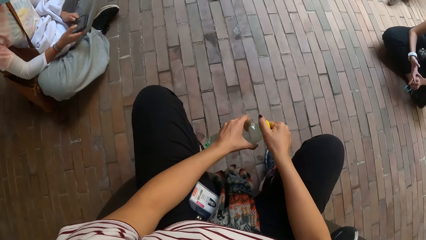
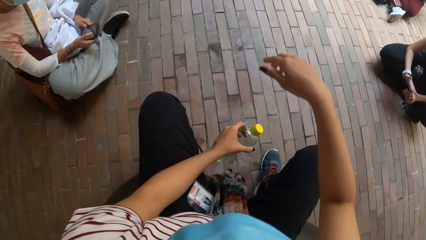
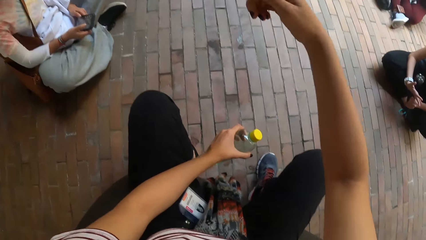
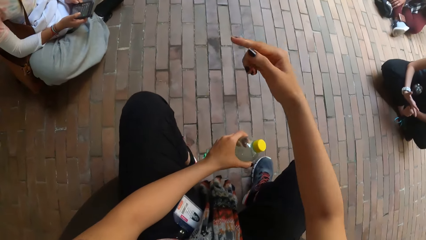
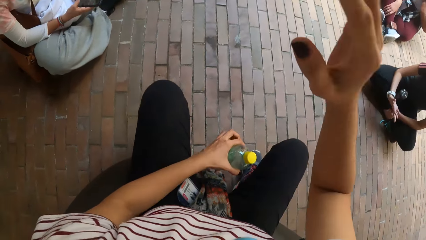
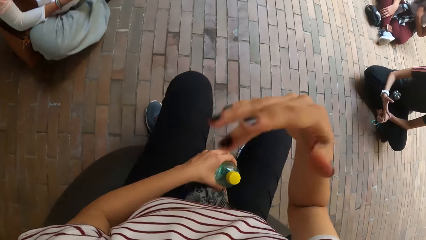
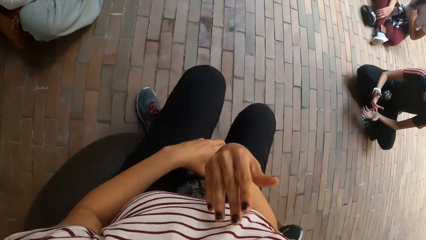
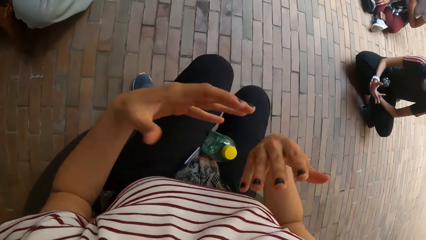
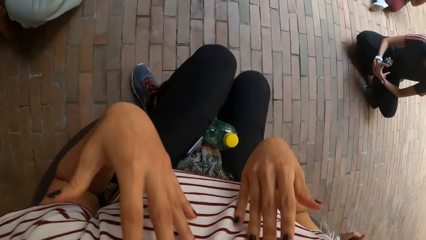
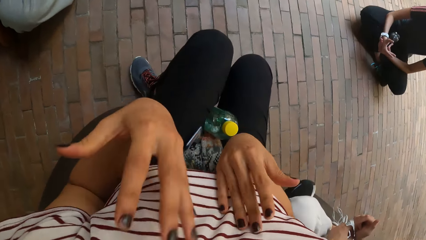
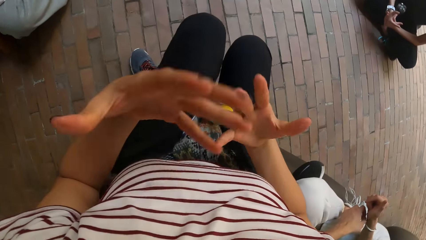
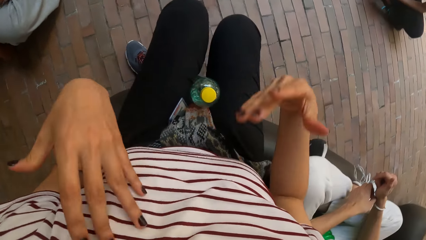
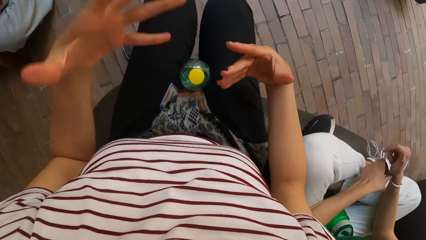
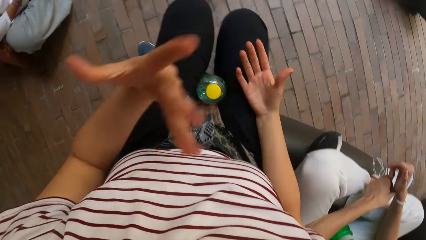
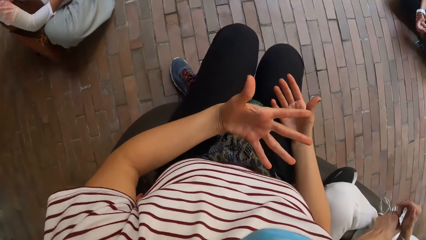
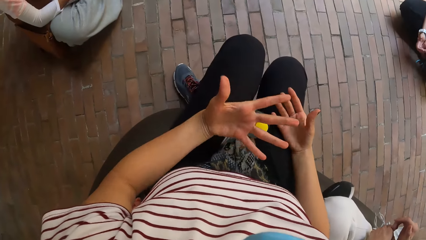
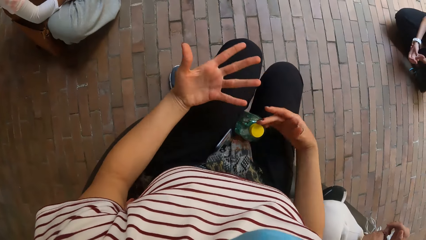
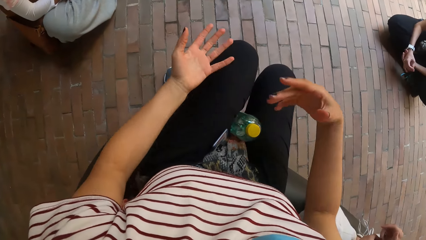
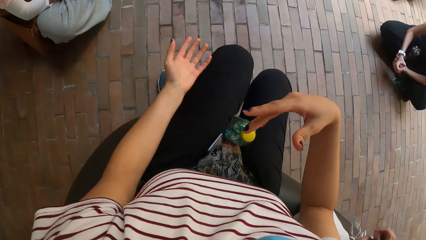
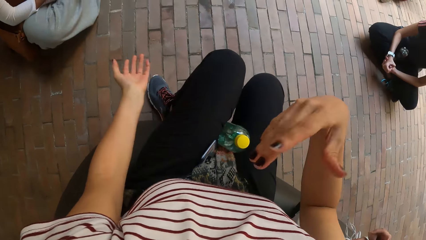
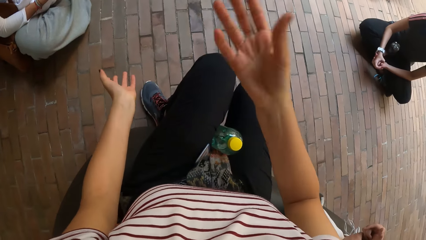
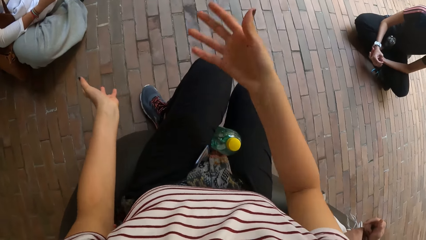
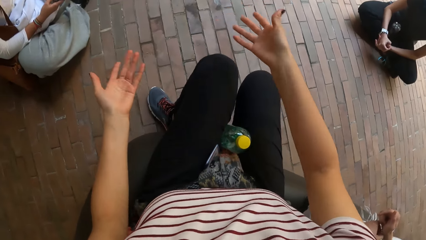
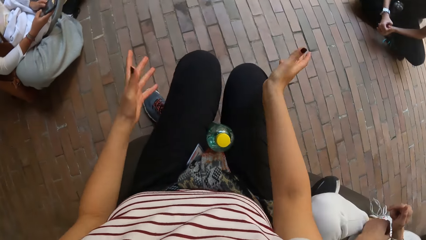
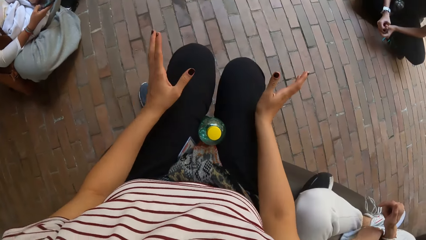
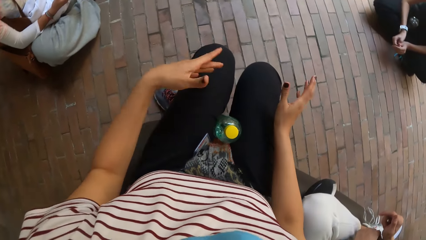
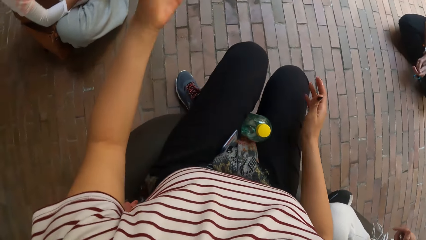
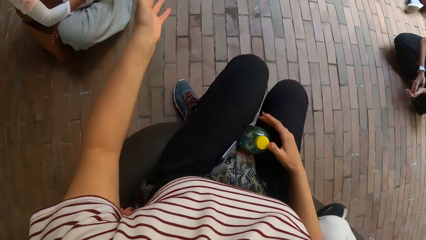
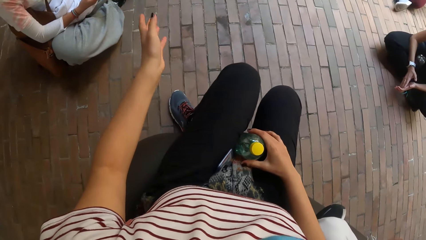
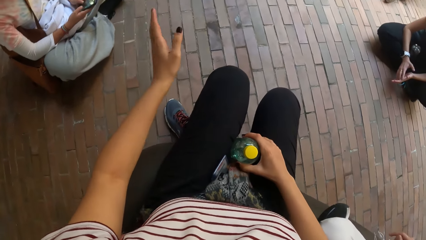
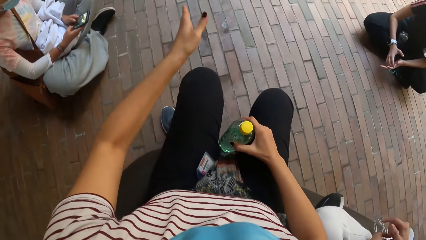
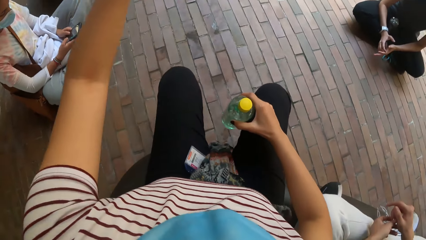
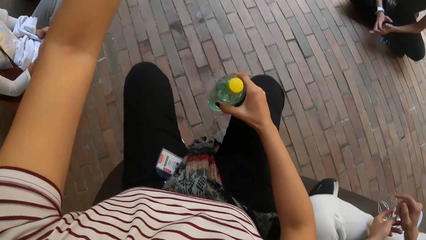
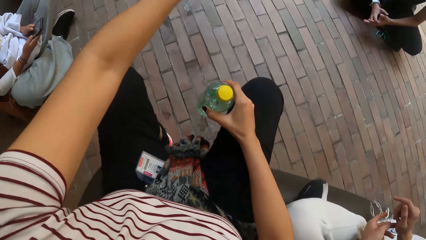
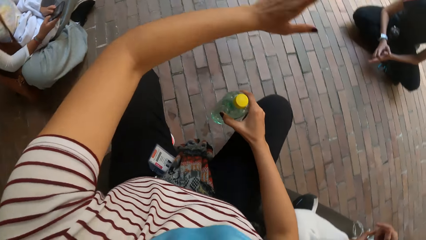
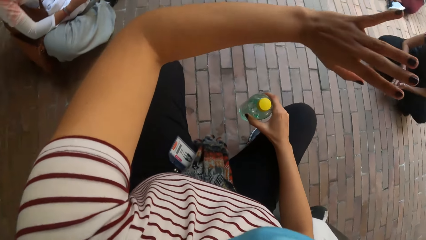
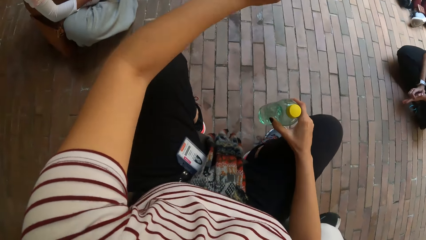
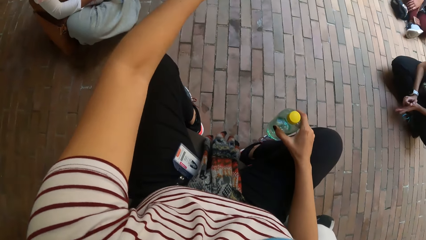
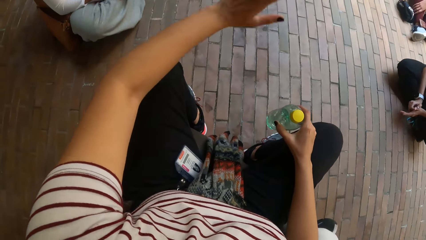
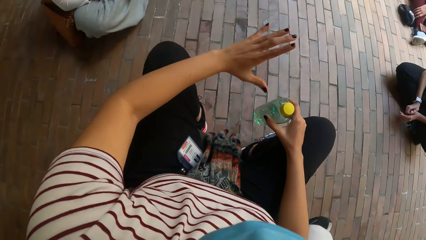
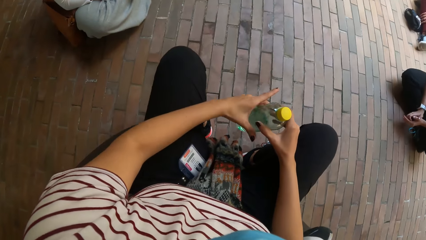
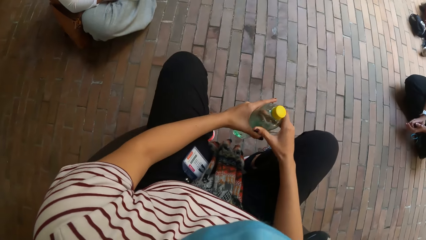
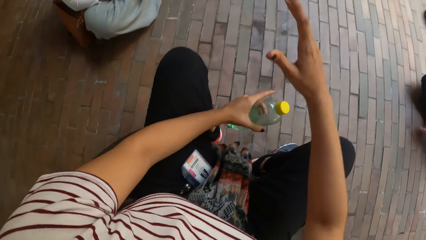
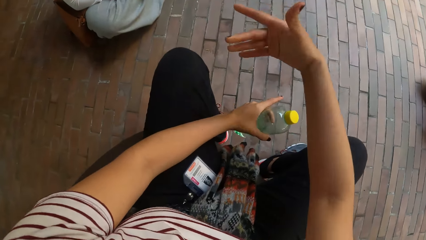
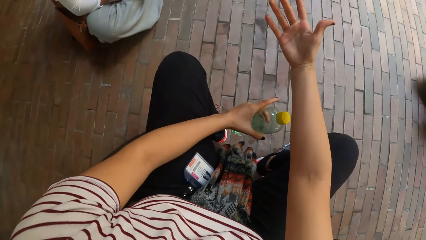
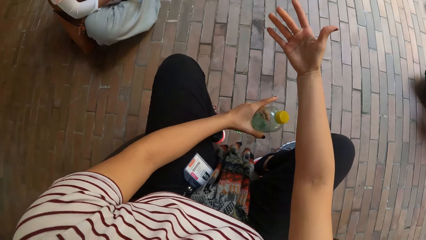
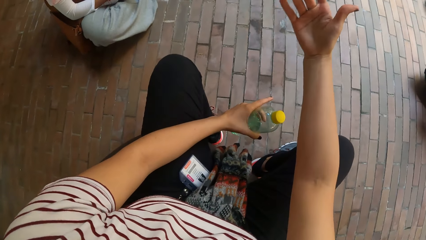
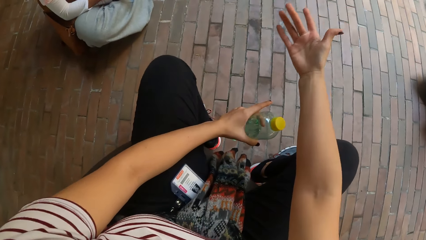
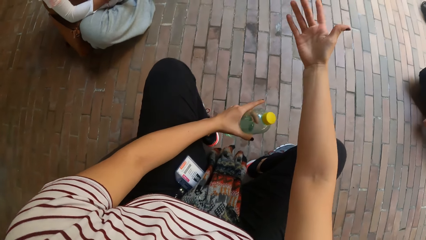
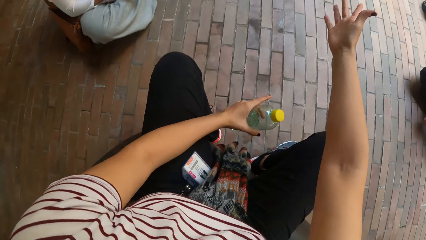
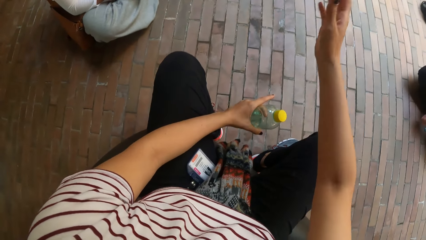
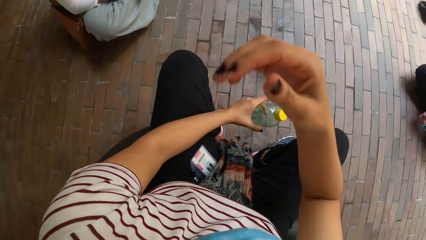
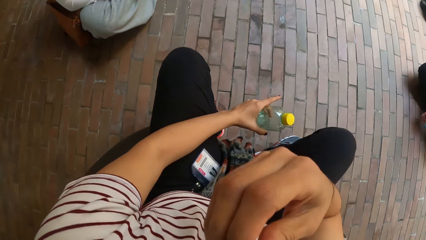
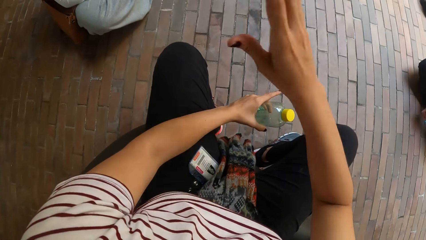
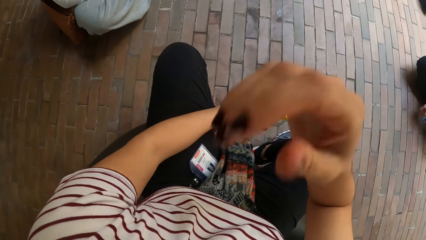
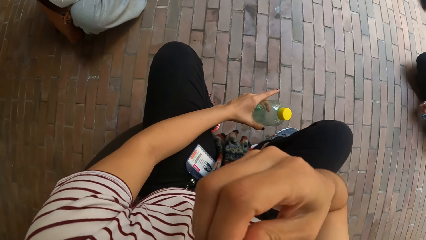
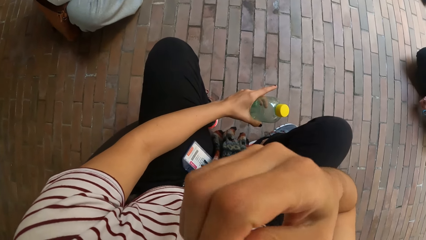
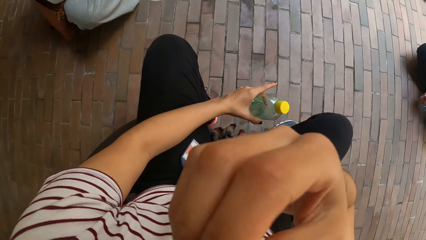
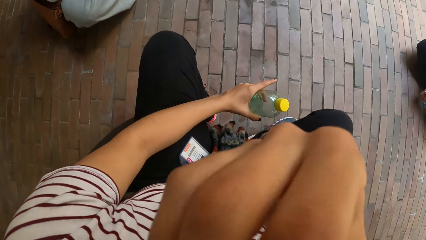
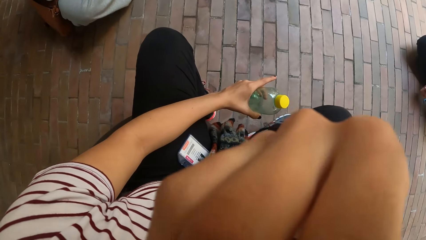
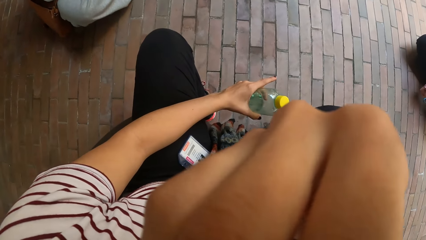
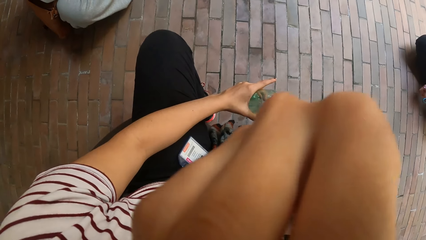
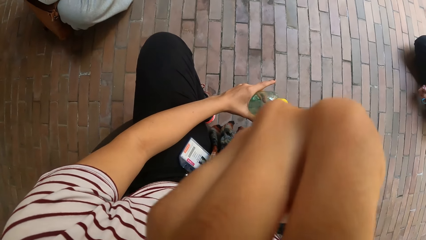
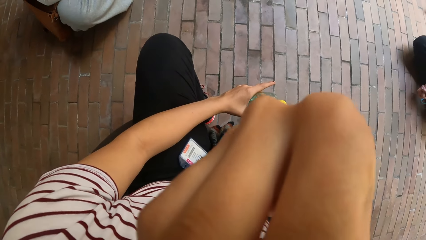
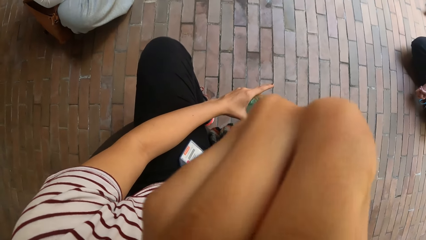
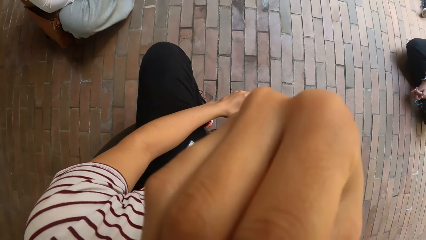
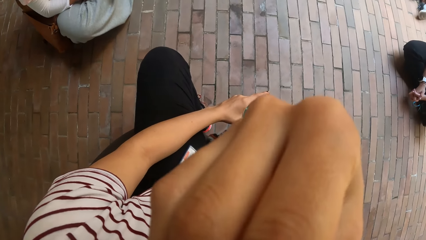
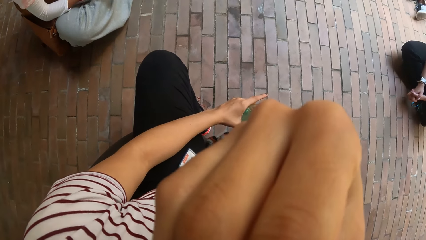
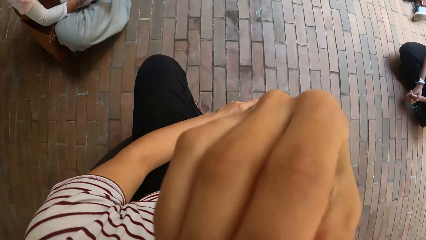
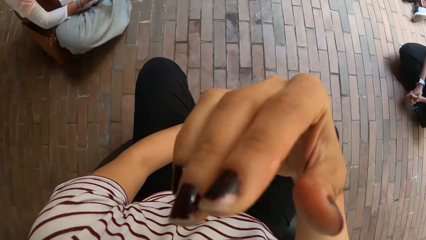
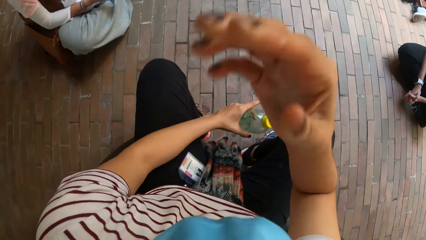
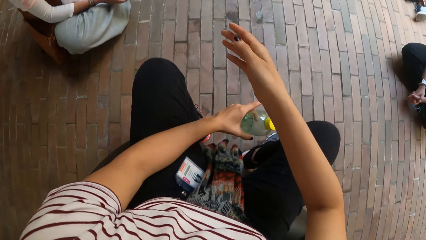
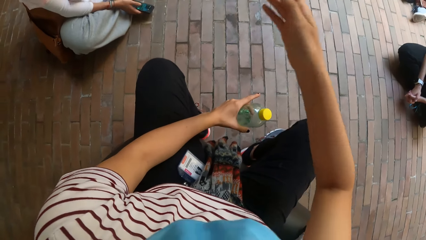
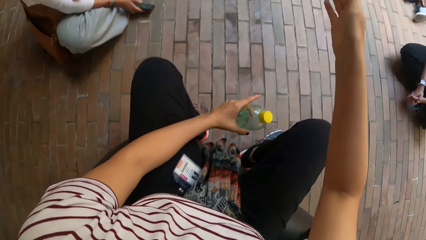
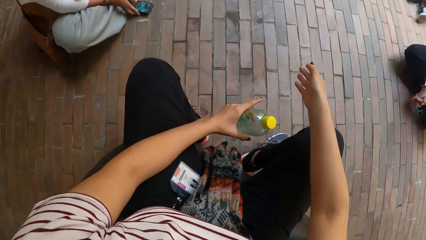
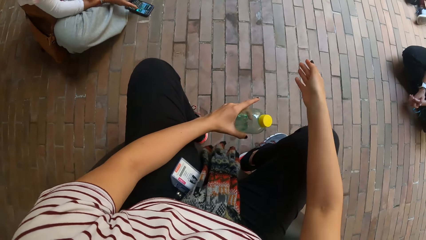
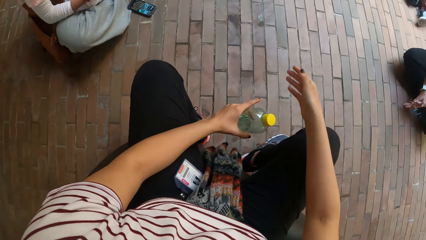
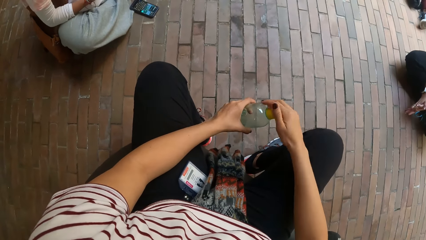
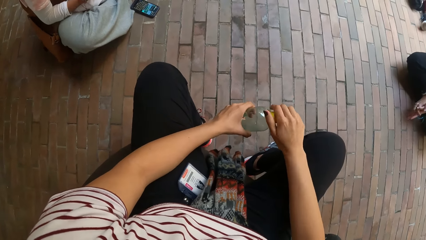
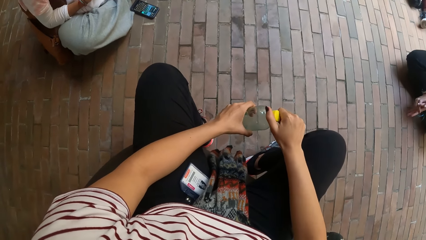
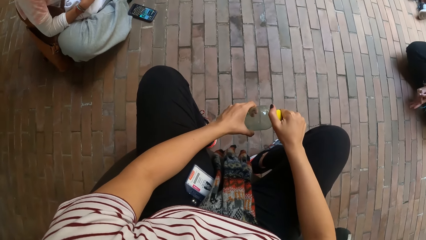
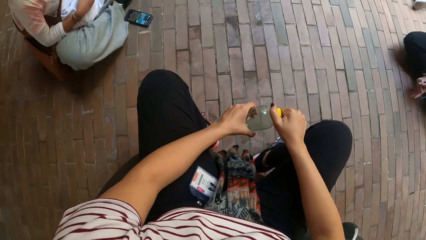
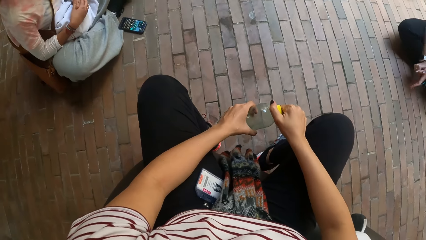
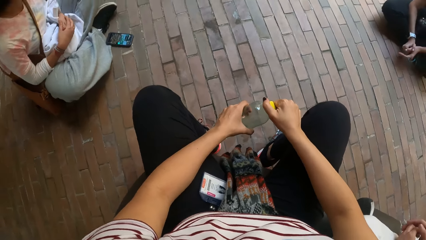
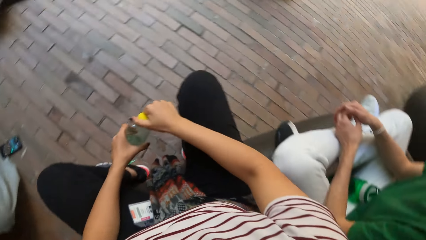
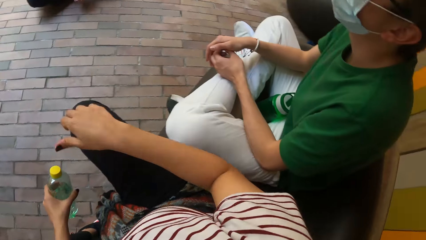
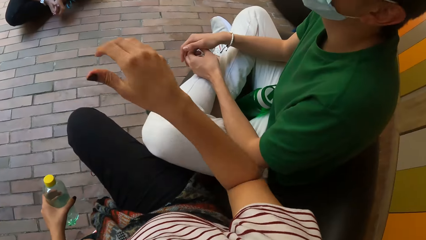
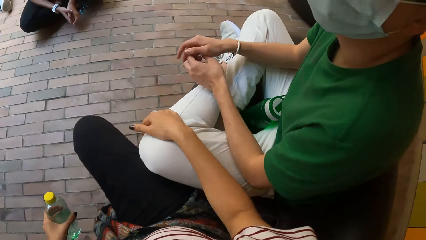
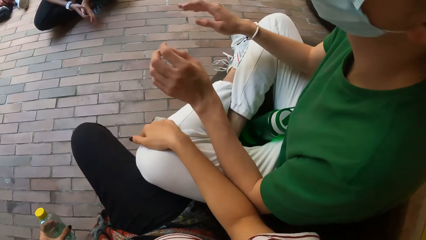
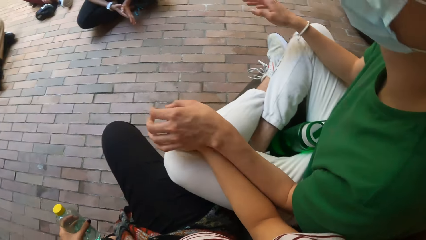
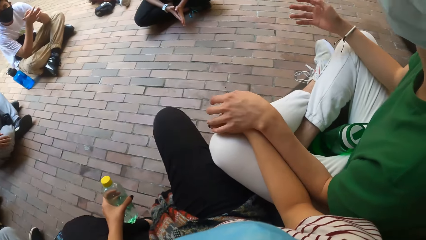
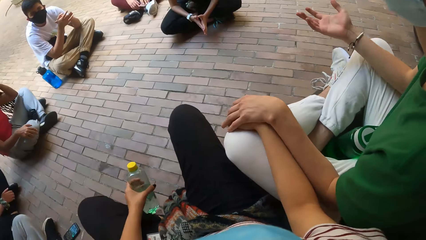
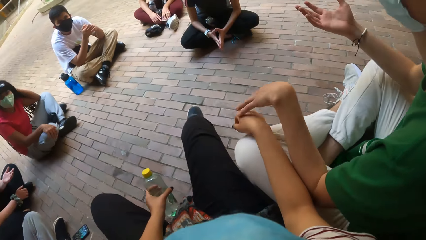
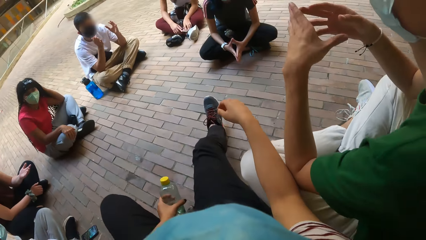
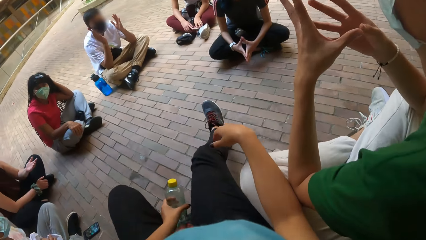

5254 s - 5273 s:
The camera wearer interacts with a group of people. She holds the bottle with her left hand. She does gestures. She hangs the bottle in her left hand between her laps. She holds the bottle with her right hand. She picks the water bottle from in between the legs with her right hand. She does gestures. She holds the bottle with both hands. She exchanges the water bottle to the left hand. She holds the bottle with her left hand. She does gestures. She touches her face with her right hand. She raises her right hand towards something and withdraws her right hand from something. She does gestures. She holds the water bottle with both hands. She holds the bottle with her left hand. She touches a man with her right hand. She holds the man's thigh with her right hand. The man touches the camera wearer with his left hand.
